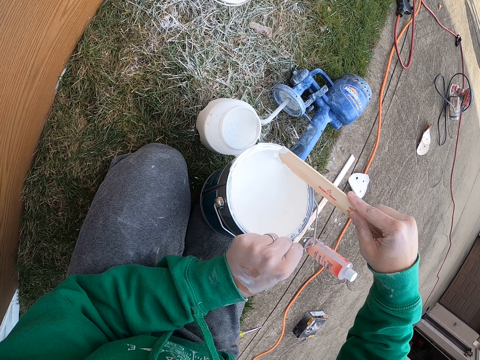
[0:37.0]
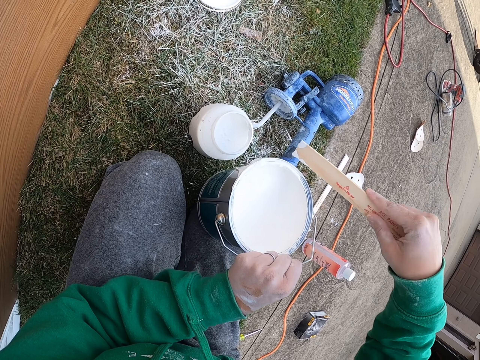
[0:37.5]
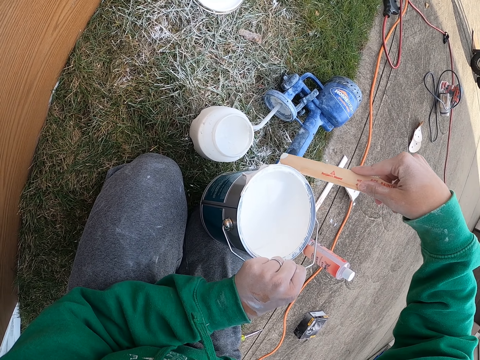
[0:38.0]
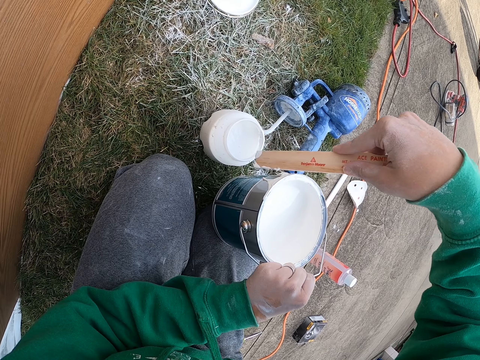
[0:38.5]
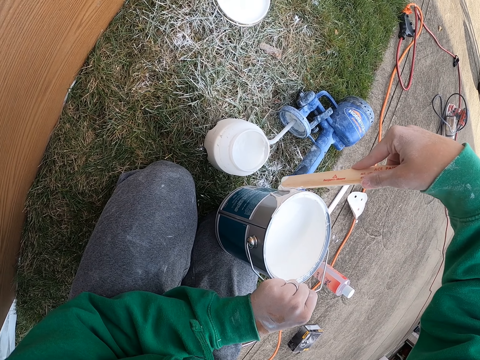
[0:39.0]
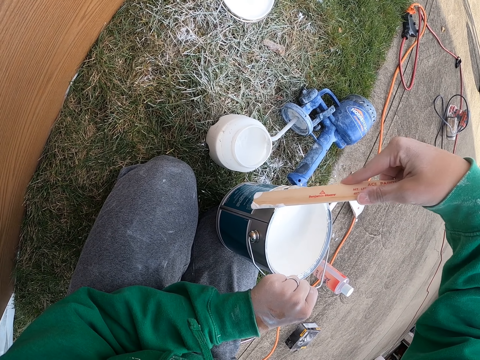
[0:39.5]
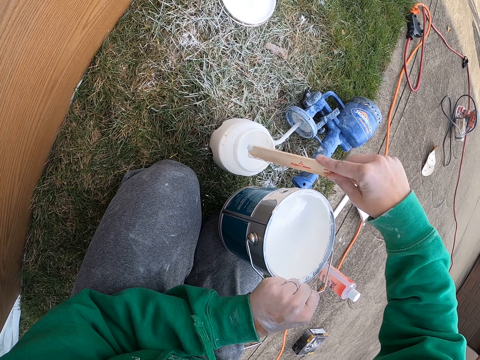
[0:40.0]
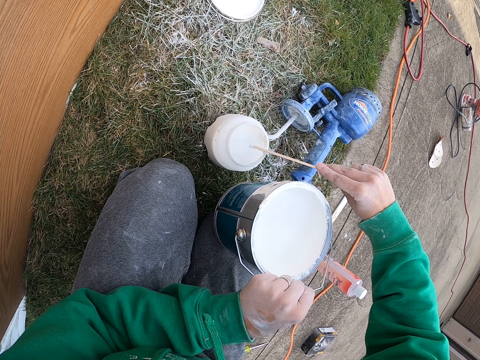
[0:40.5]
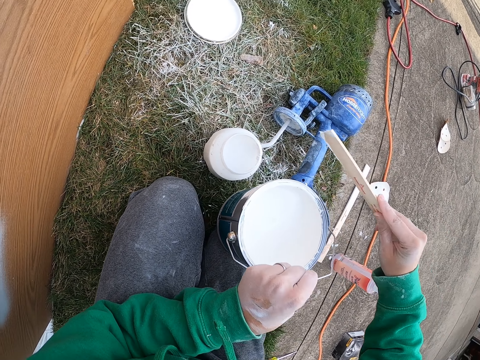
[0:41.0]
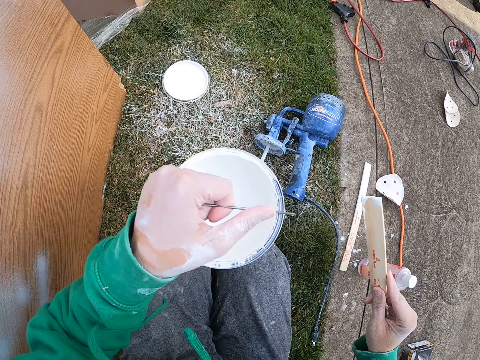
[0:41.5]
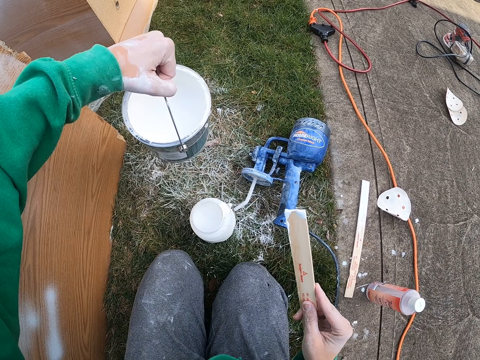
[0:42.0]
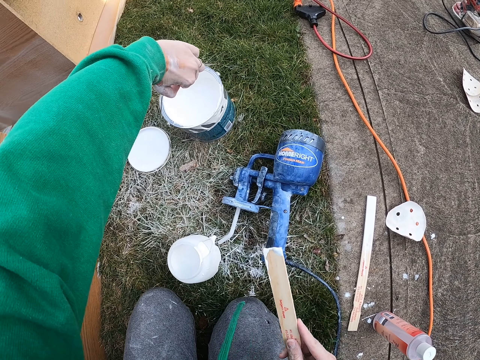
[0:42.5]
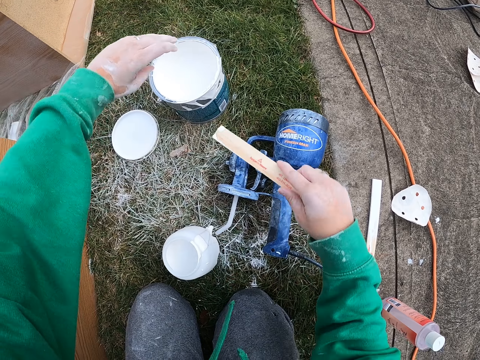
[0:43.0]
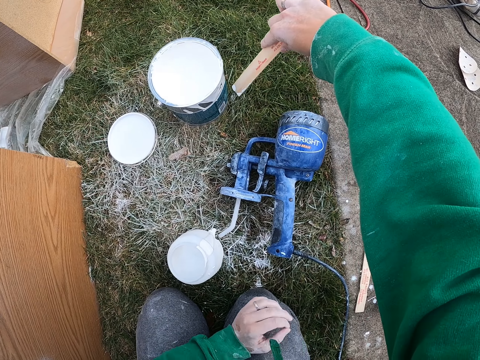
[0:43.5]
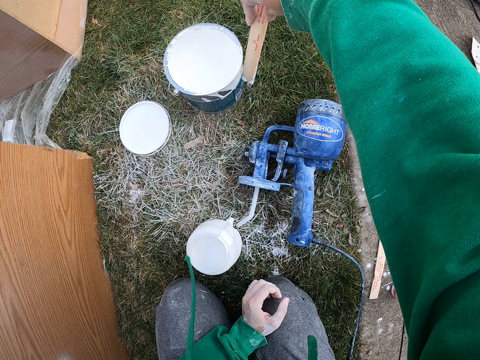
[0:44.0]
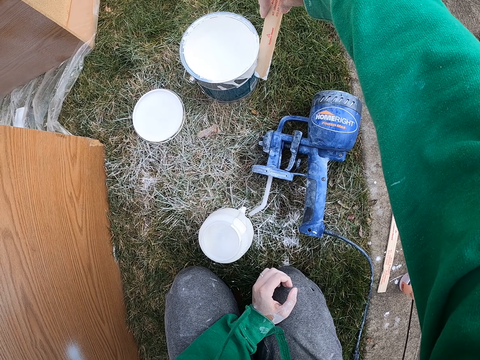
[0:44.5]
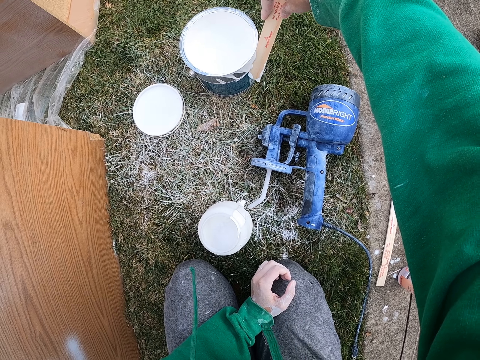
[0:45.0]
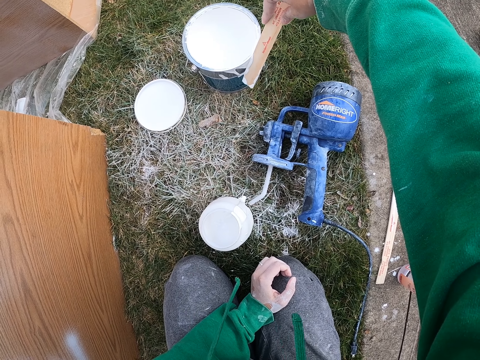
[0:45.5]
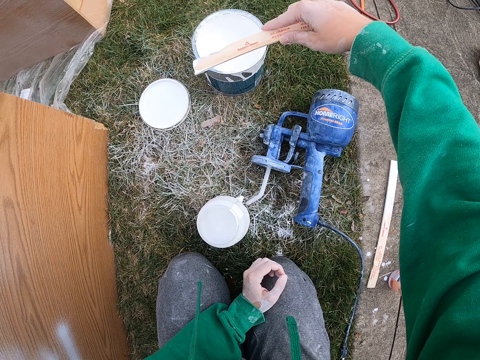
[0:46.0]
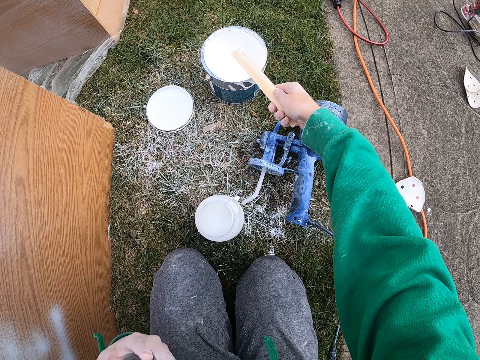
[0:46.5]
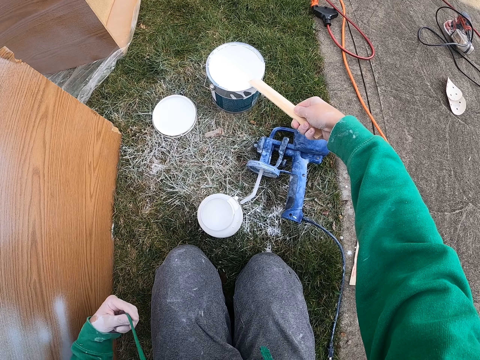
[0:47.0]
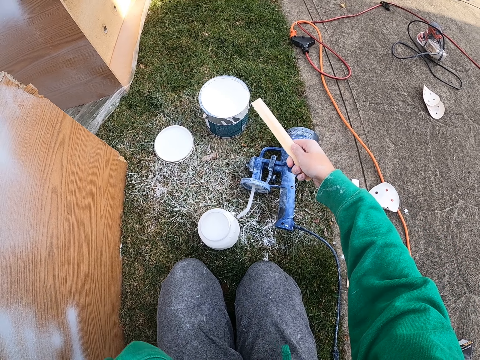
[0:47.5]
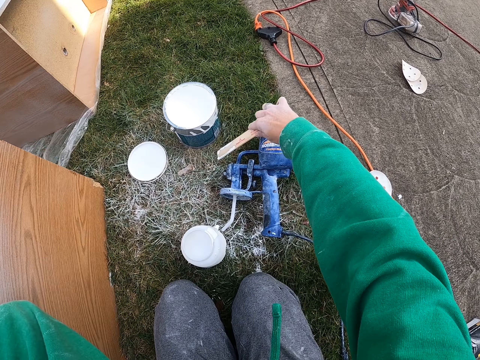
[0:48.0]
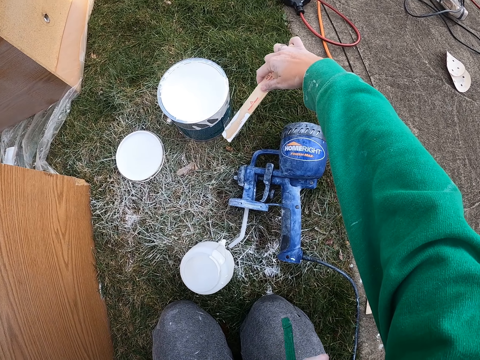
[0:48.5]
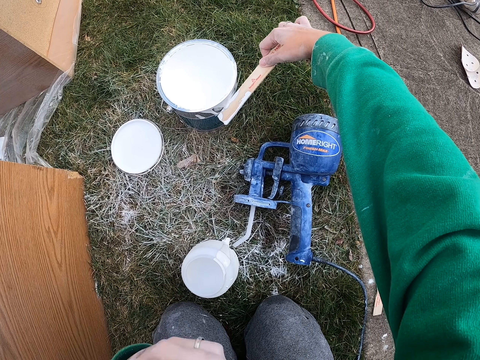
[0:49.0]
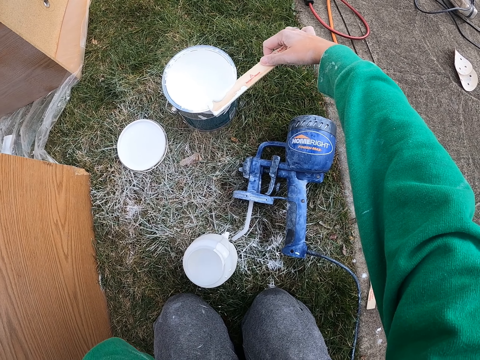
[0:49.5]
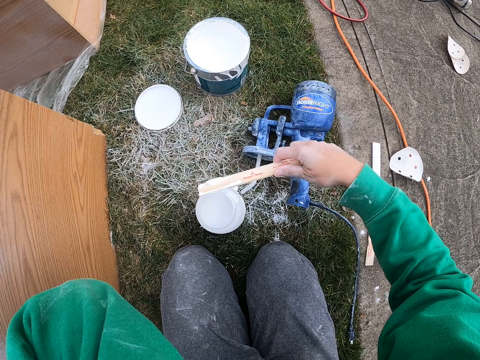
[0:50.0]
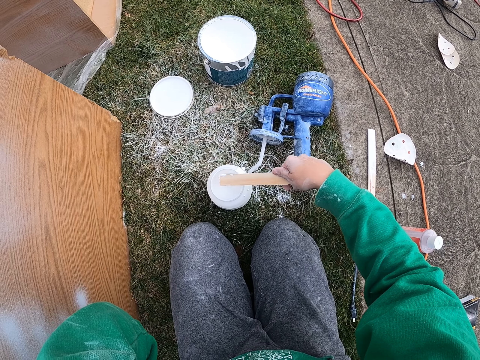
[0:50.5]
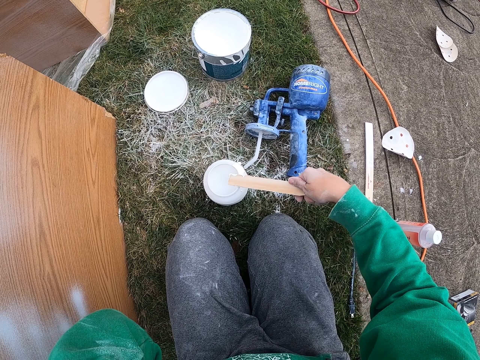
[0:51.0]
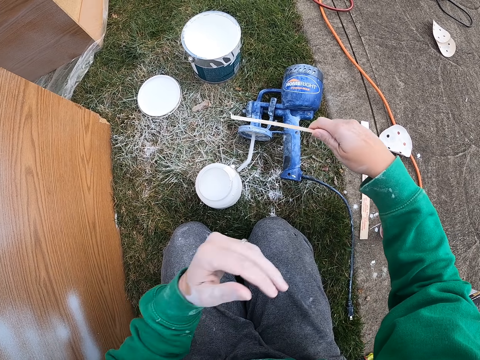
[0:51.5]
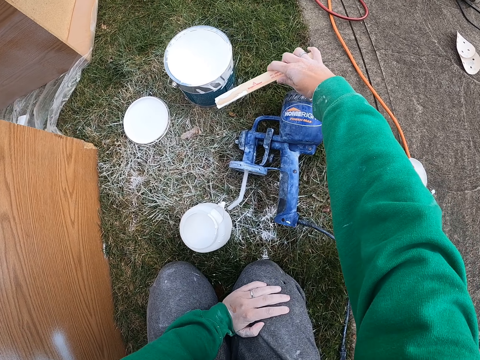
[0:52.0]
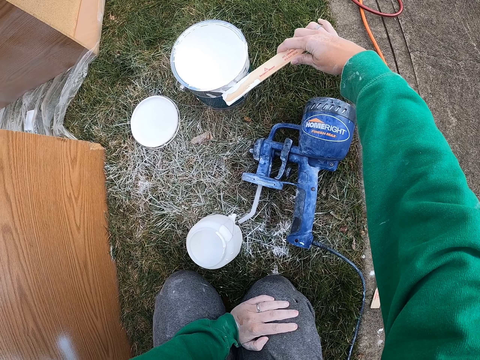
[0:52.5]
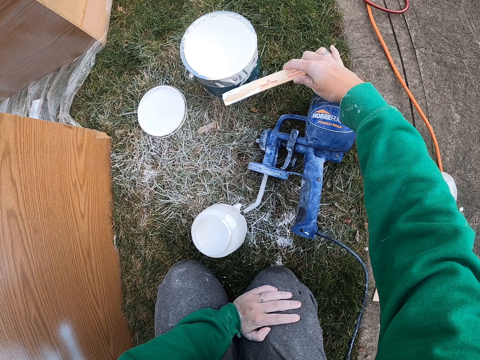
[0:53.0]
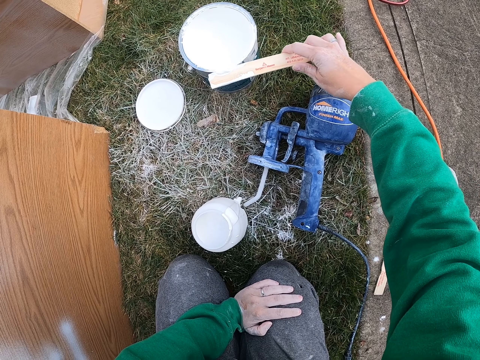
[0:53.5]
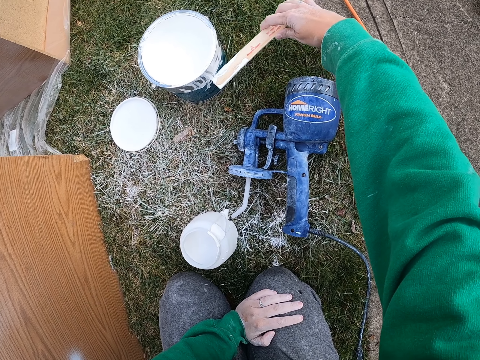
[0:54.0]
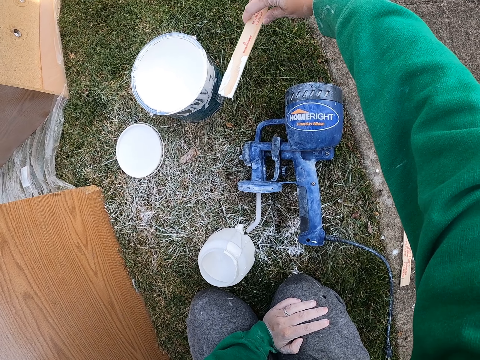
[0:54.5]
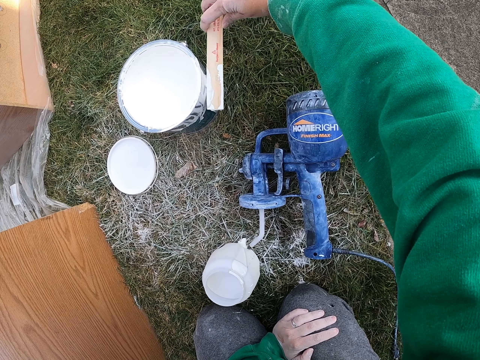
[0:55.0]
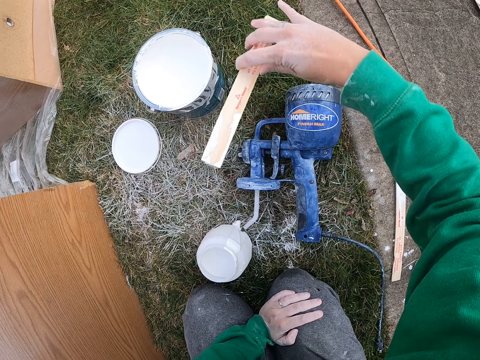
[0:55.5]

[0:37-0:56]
The camera wearer scrapes paint off the wood. They place the can on the ground. They scrape paint off the can with the wooden piece. They scrape paint off the wood. They scrape paint off the can. They scrape paint off the wood. They scrape paint off the can.

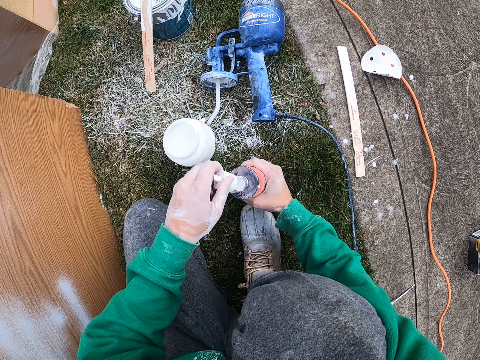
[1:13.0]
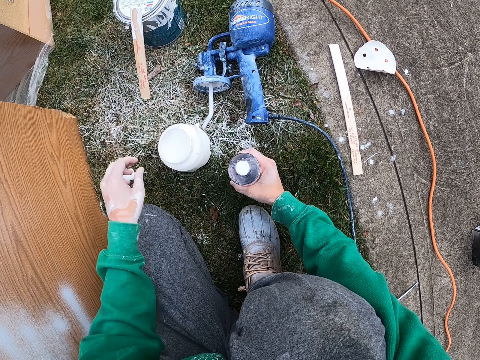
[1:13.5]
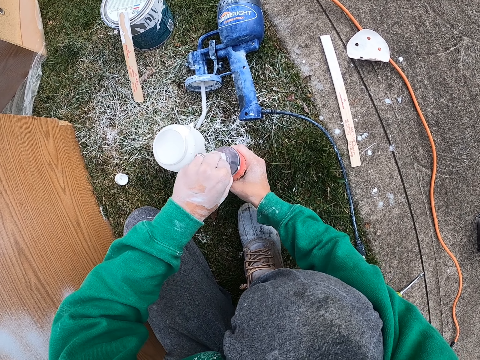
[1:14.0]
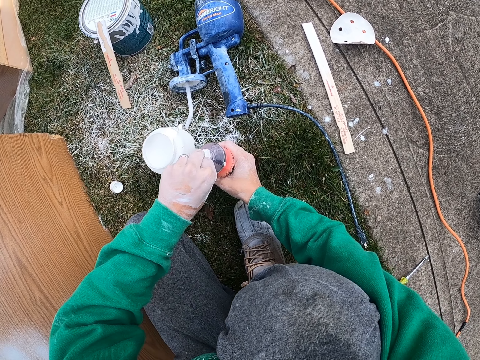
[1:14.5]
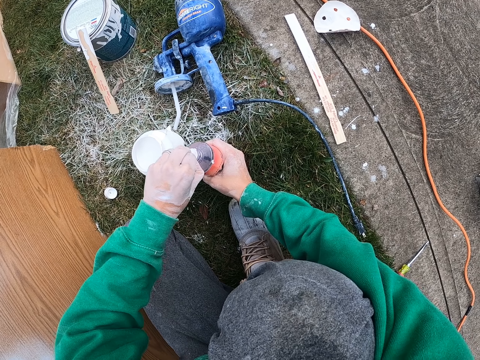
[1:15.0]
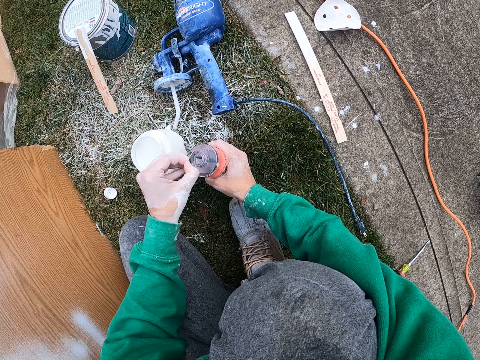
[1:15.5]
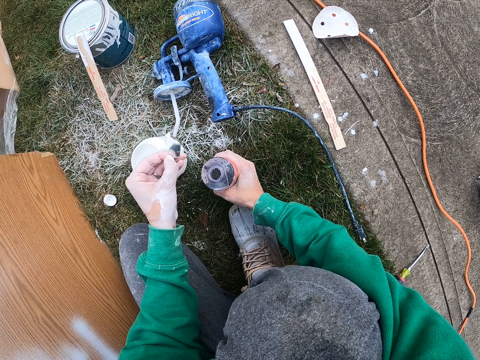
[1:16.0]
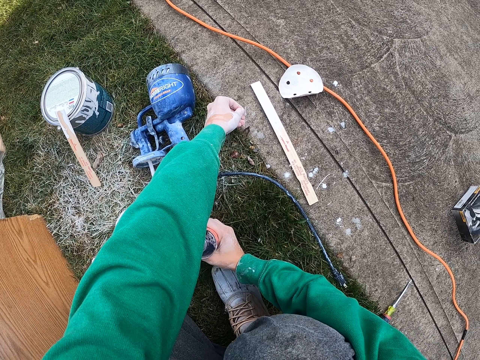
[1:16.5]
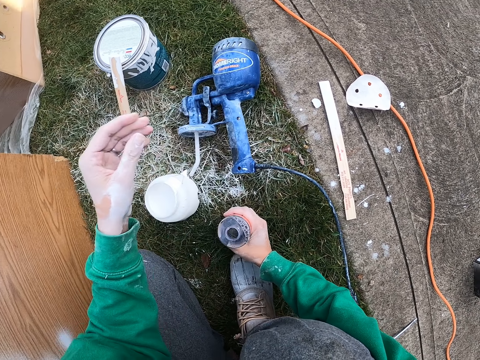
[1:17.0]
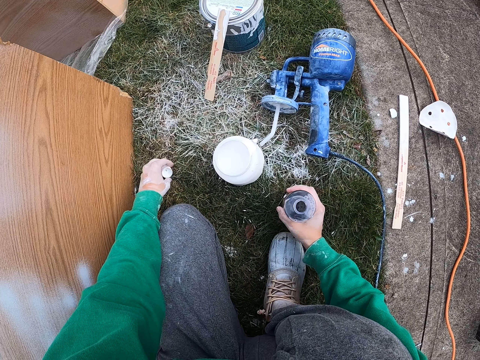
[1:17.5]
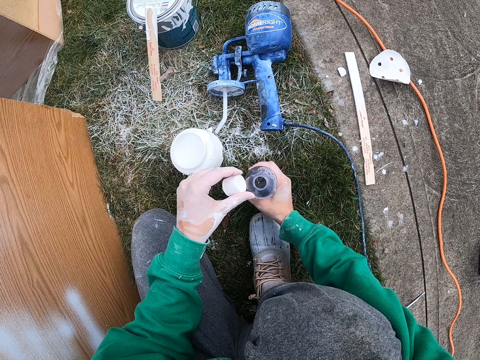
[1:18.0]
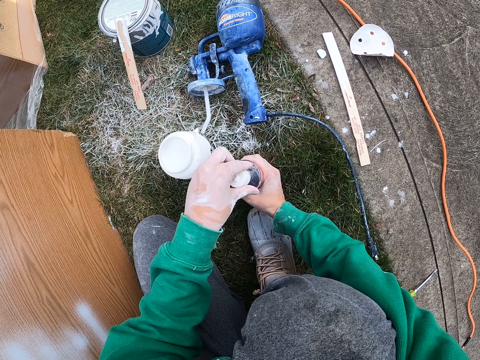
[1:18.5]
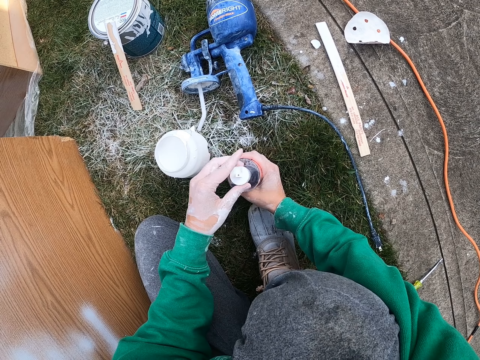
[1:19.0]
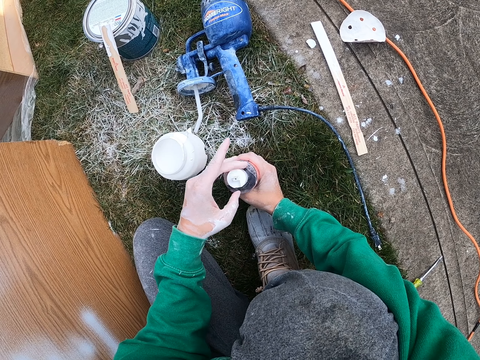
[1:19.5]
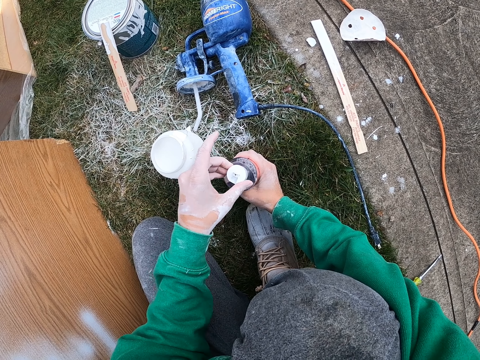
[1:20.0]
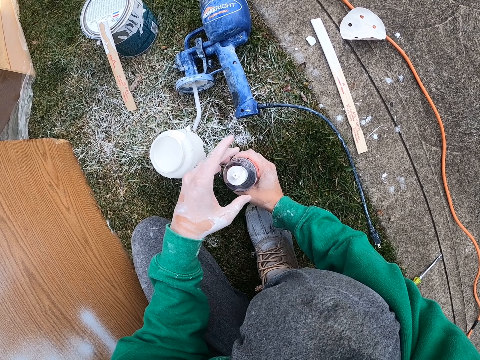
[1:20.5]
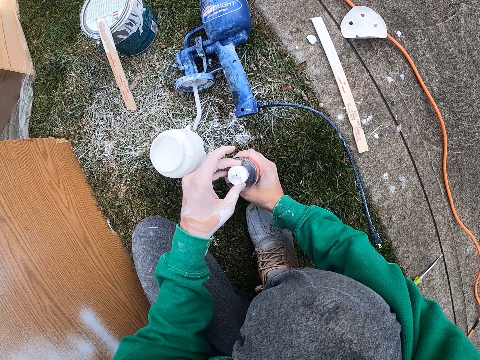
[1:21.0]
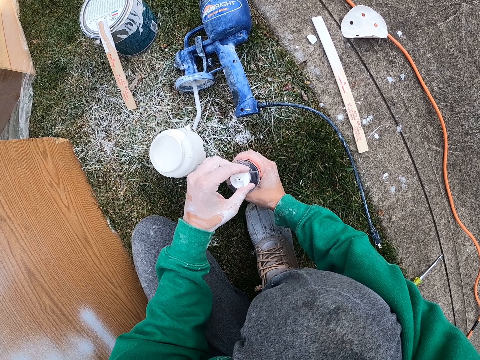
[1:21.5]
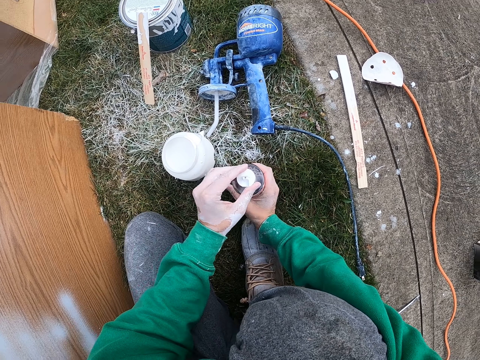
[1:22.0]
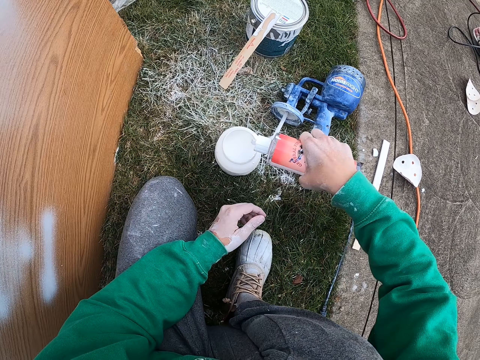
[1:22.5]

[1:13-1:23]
The camera wearer peels off a seal. They drop the seal. They grab a bottle top. They close the bottle top.
